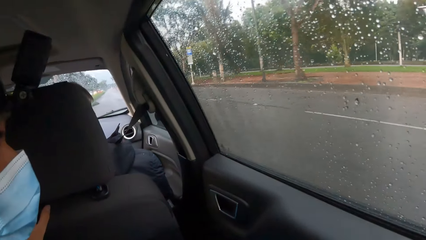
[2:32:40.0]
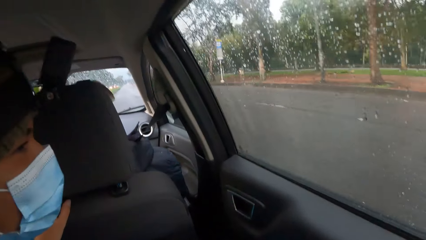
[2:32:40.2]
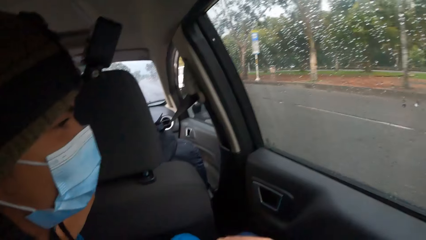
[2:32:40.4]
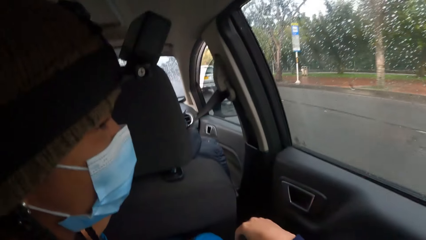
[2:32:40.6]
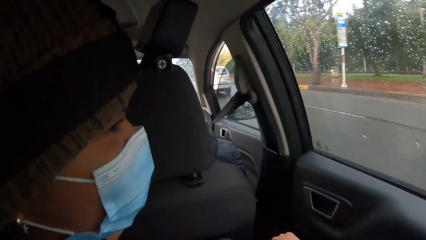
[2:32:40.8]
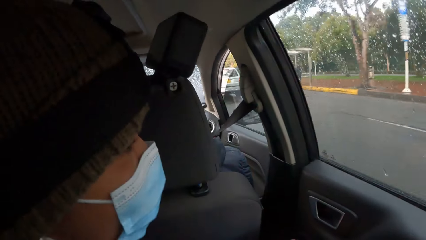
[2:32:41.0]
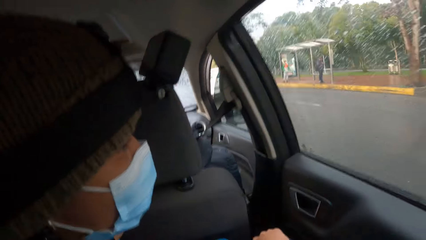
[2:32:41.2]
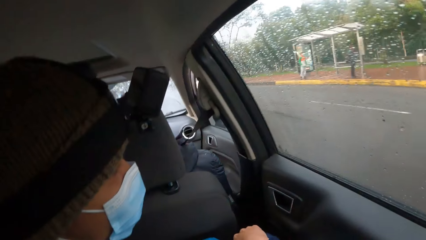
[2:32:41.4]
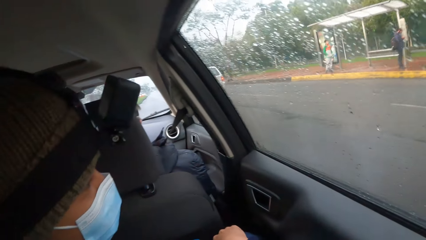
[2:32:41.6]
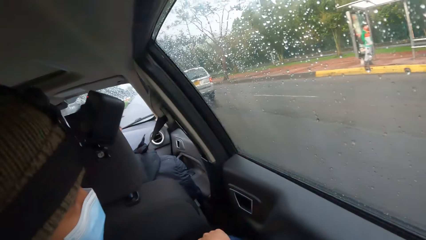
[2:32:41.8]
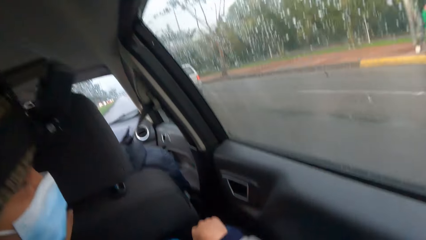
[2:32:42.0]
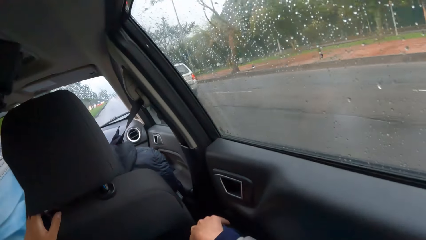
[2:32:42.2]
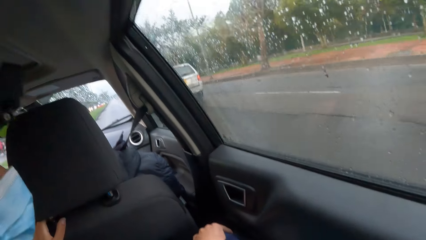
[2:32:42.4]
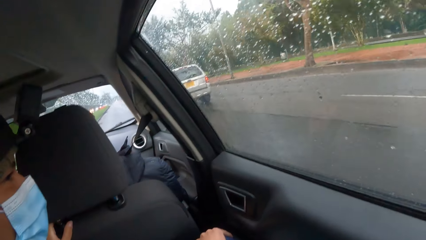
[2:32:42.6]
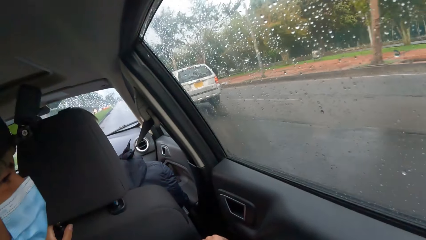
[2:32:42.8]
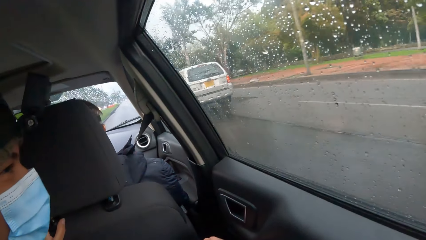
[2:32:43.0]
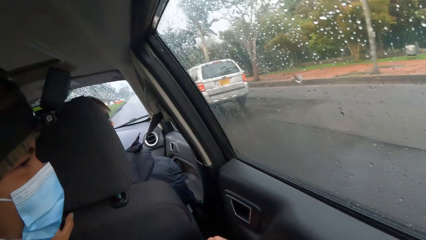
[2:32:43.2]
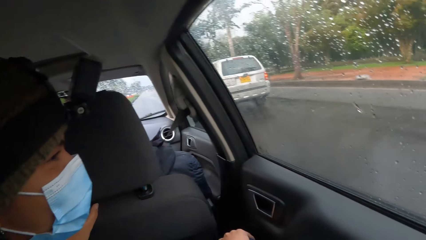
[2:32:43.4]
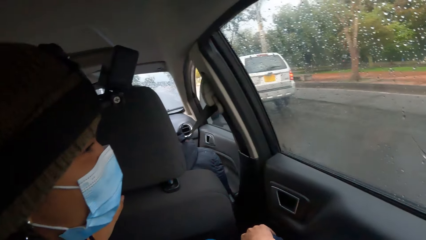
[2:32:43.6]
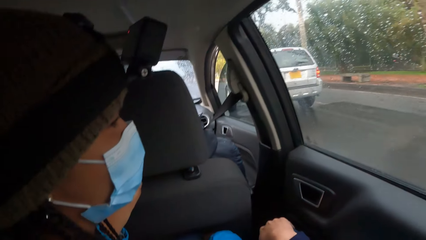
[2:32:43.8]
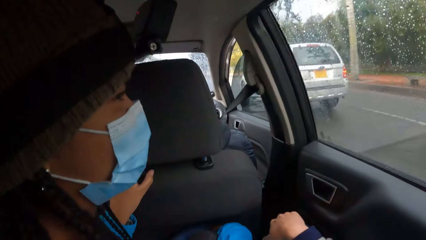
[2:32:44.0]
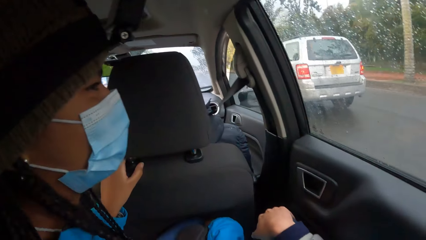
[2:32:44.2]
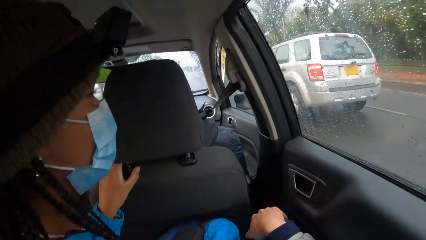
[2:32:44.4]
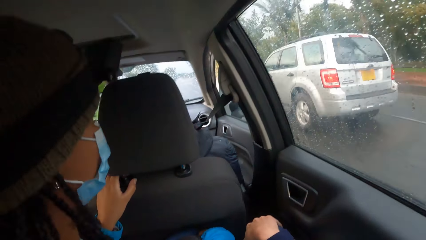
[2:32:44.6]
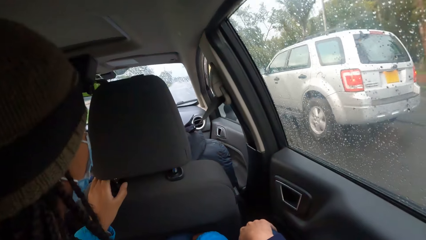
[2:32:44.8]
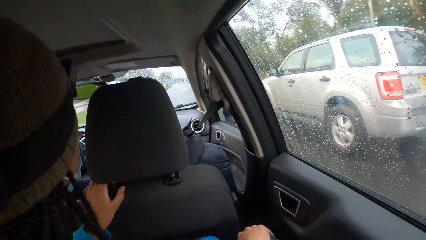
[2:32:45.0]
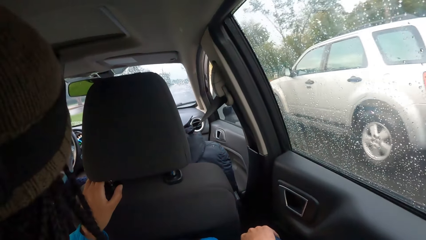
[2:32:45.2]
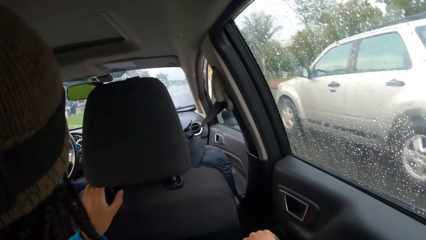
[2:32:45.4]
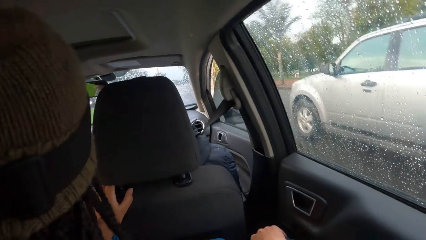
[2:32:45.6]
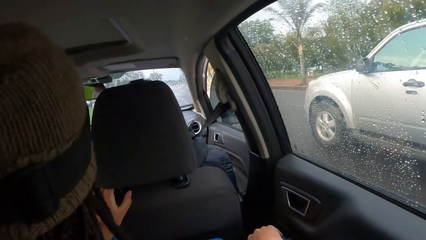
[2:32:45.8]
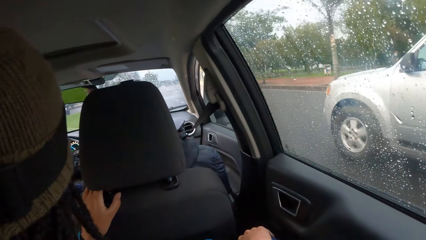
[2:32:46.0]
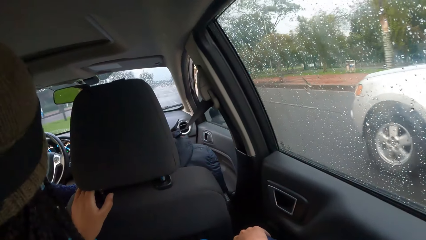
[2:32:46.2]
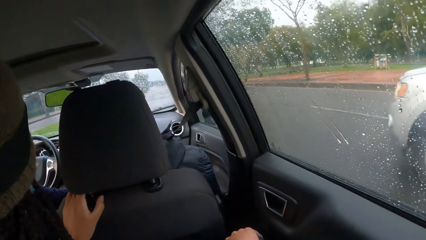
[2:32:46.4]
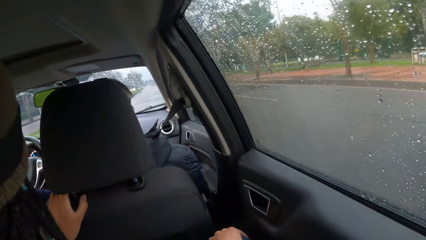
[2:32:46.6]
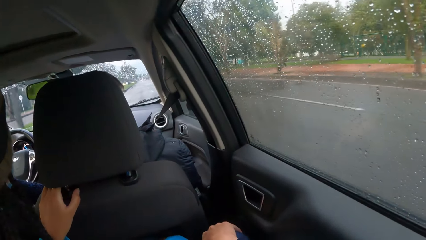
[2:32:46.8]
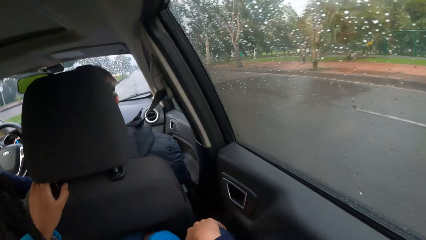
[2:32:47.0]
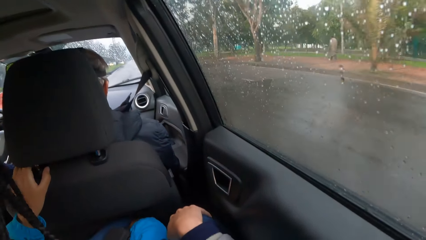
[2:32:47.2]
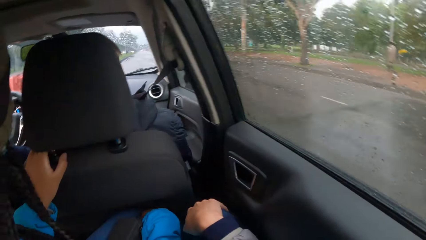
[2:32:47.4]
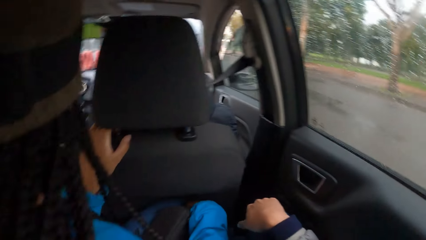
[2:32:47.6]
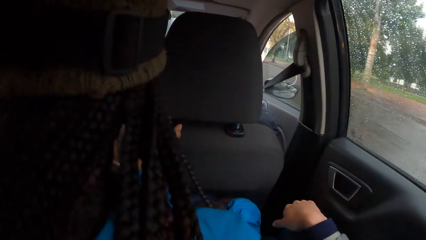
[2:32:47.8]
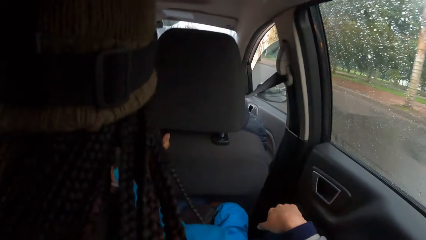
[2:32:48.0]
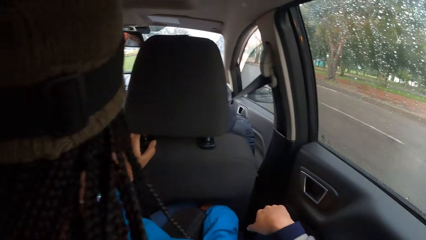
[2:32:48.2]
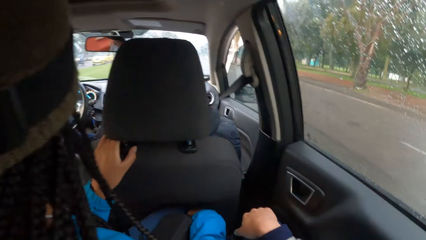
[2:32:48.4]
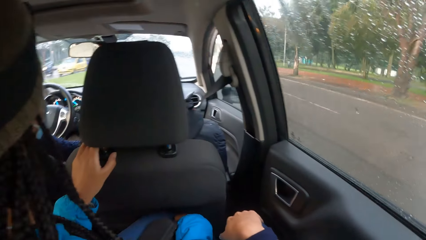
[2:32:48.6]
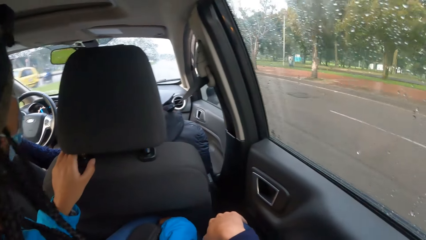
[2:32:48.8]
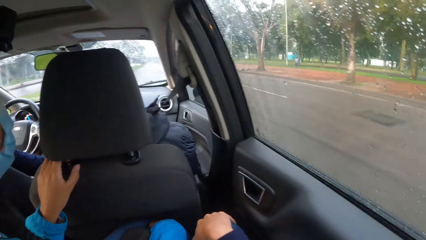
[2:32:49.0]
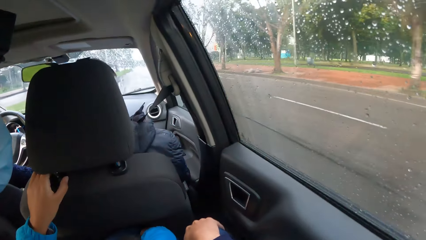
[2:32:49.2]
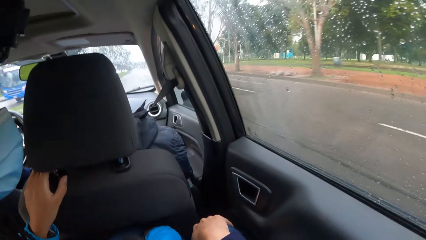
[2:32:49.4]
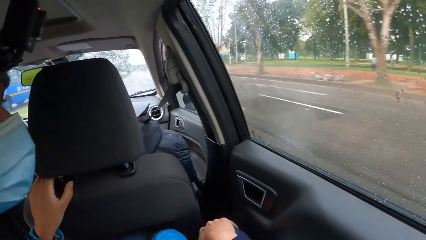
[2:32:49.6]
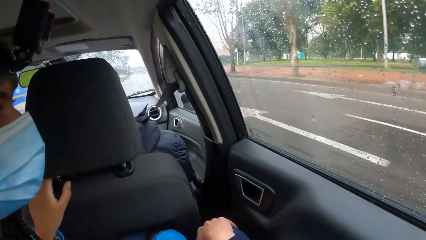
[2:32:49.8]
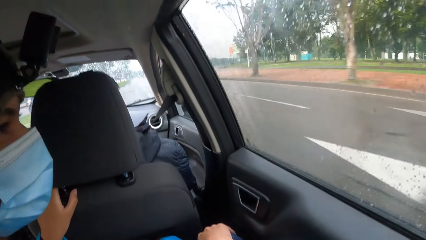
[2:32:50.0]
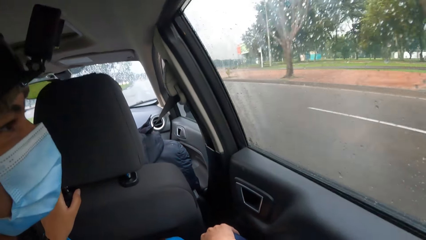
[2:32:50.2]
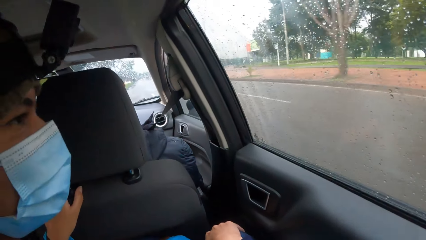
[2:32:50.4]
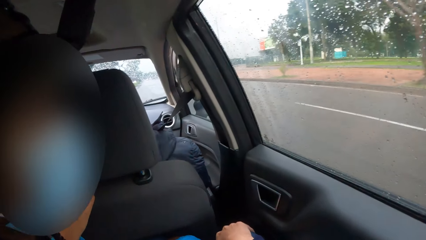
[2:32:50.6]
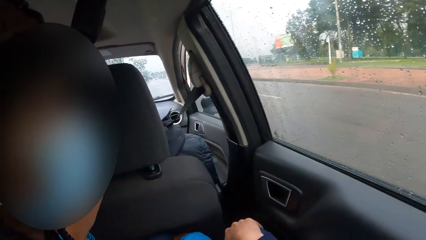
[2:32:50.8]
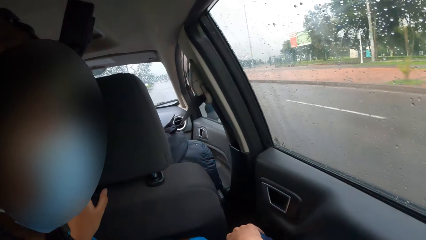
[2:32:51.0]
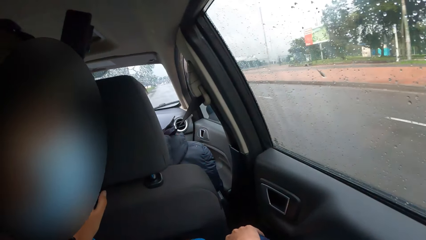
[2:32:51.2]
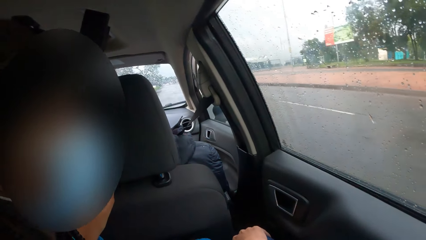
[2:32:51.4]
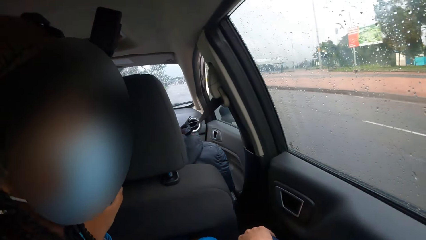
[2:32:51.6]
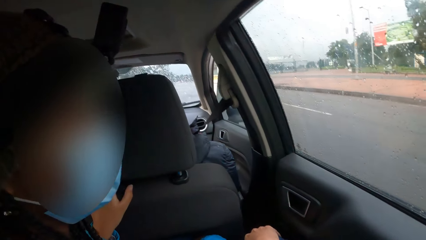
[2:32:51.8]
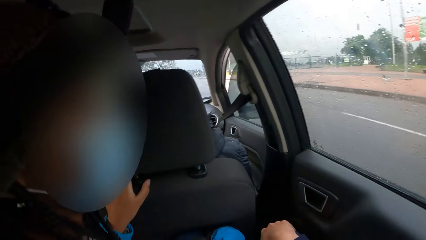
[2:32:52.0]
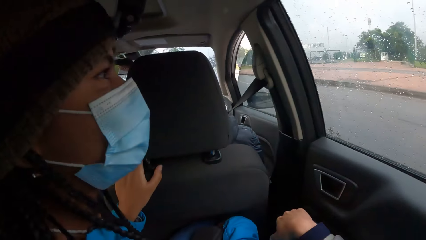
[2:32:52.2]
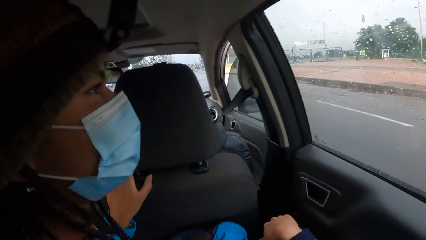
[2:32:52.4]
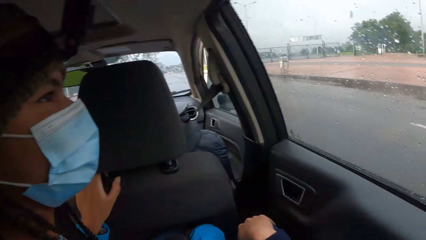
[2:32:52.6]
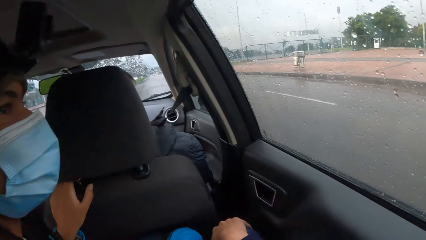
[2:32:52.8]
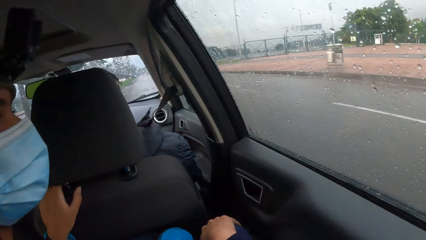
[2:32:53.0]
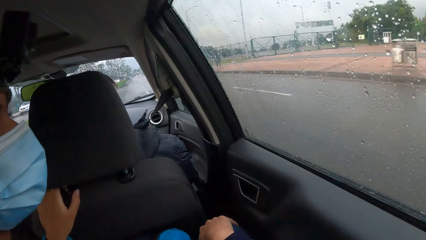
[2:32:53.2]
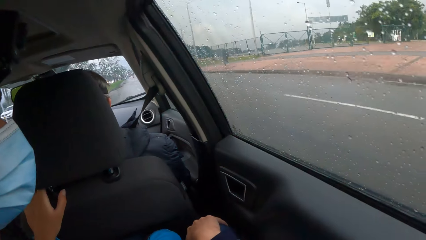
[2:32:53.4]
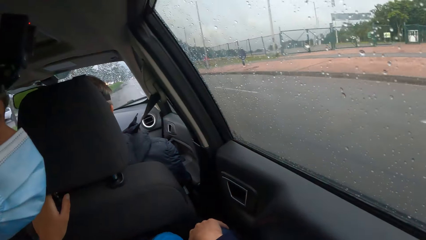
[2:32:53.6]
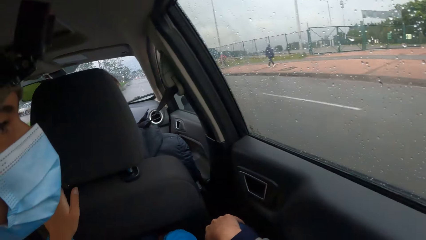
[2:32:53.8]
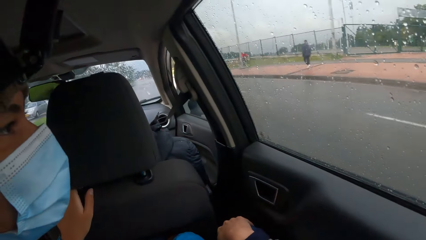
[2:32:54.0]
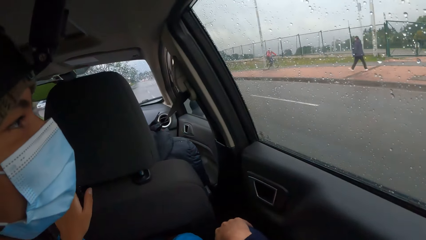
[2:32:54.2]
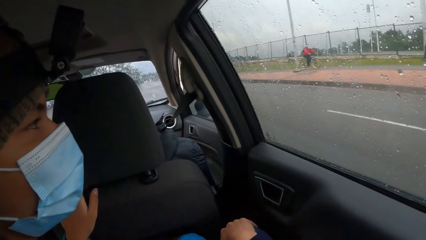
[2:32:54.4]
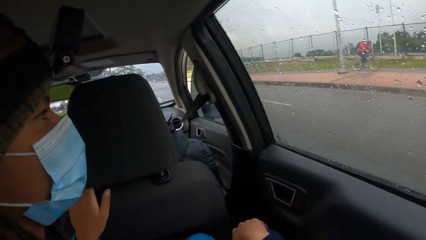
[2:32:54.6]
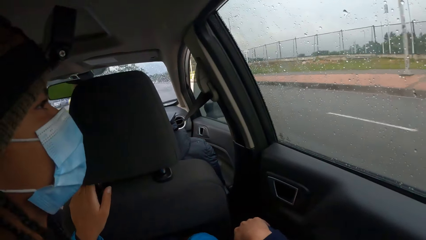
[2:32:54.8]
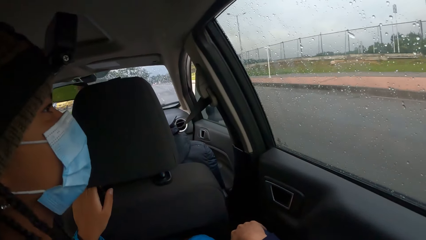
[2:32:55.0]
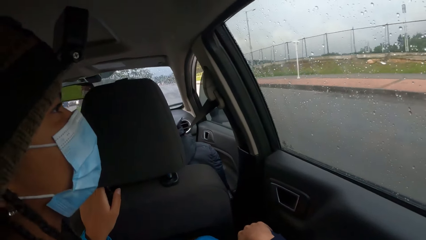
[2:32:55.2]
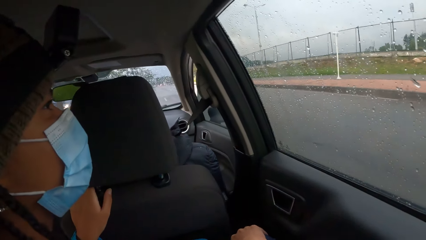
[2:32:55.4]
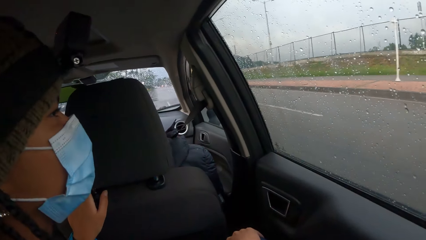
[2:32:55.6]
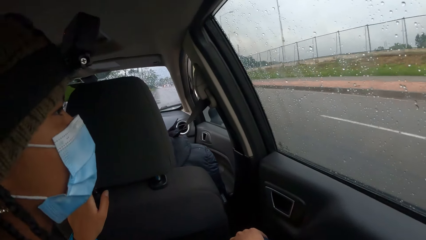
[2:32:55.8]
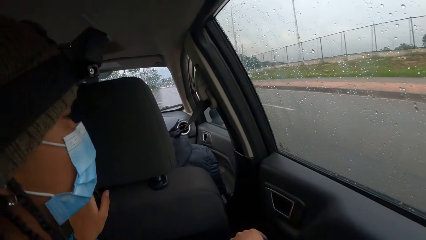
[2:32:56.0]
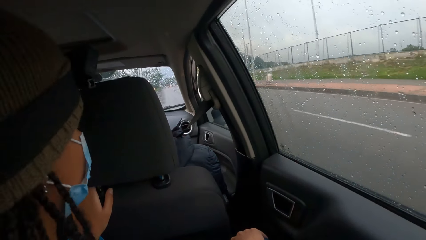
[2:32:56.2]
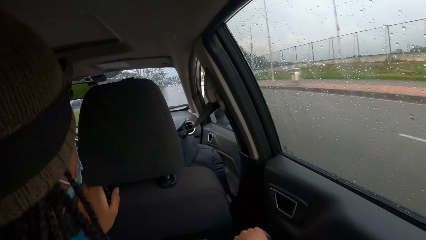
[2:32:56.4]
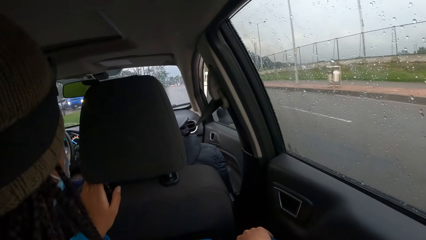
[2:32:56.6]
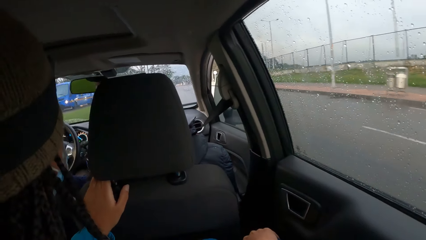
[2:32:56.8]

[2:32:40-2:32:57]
The camera wearer moves a hand and puts the hand on the knee.
